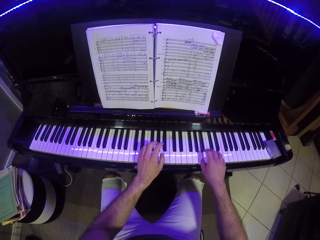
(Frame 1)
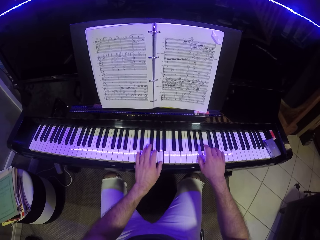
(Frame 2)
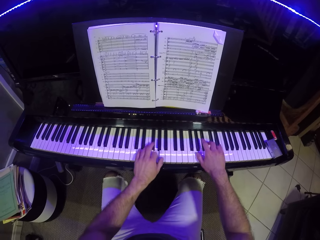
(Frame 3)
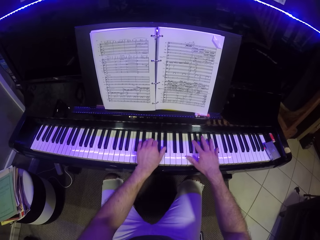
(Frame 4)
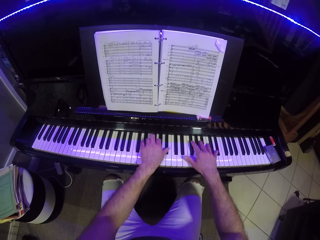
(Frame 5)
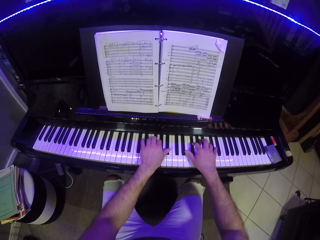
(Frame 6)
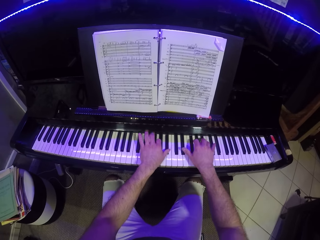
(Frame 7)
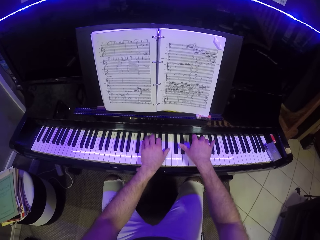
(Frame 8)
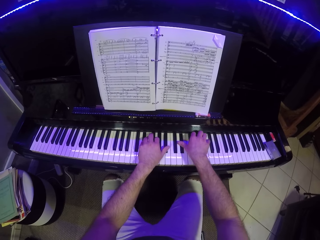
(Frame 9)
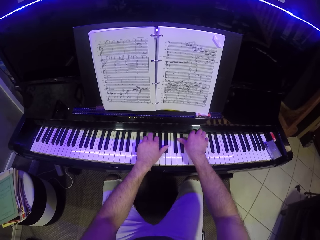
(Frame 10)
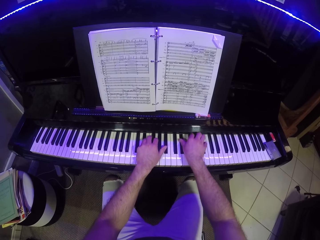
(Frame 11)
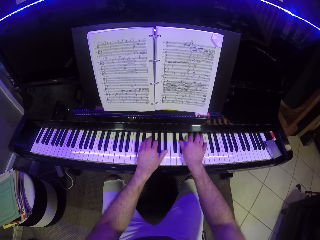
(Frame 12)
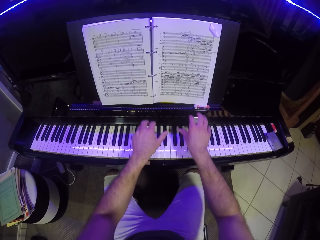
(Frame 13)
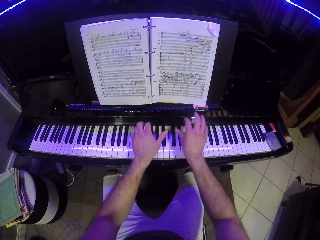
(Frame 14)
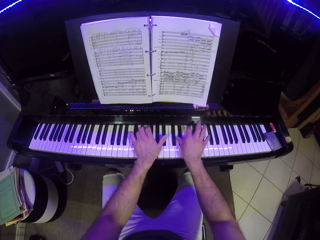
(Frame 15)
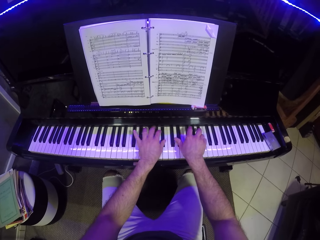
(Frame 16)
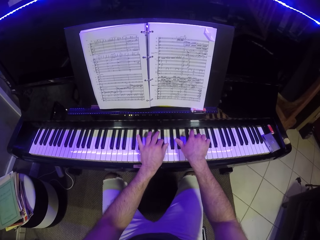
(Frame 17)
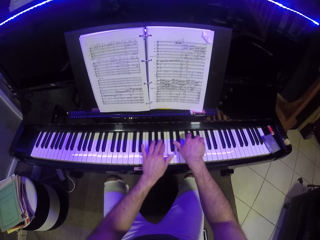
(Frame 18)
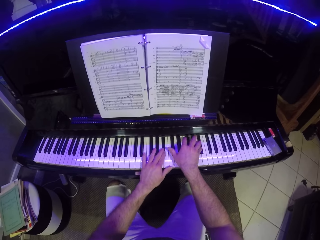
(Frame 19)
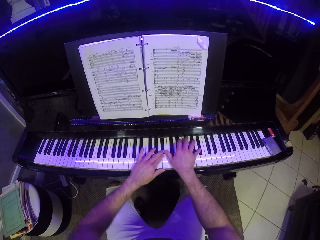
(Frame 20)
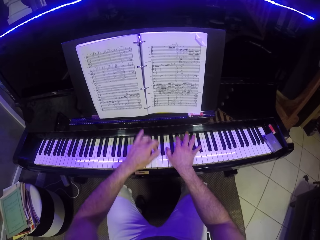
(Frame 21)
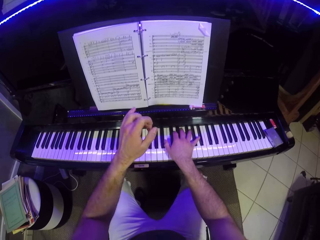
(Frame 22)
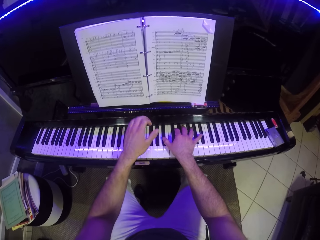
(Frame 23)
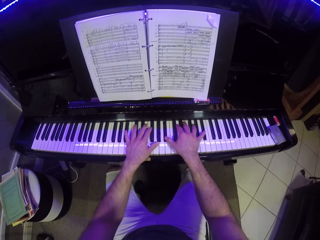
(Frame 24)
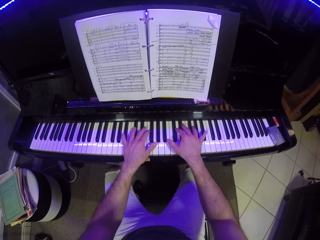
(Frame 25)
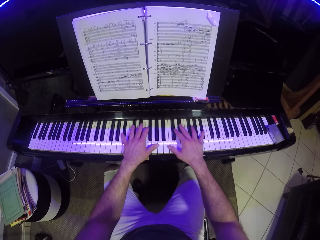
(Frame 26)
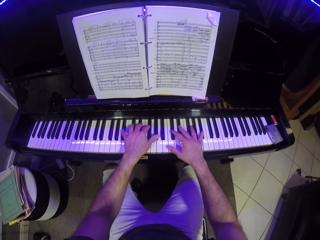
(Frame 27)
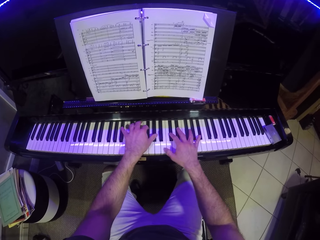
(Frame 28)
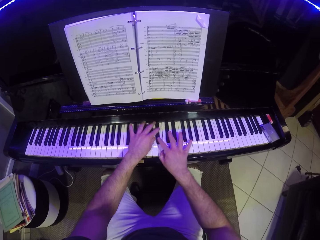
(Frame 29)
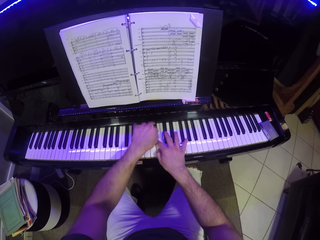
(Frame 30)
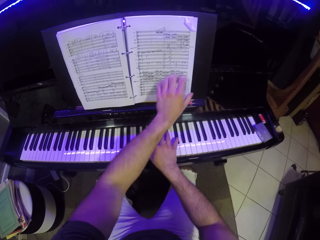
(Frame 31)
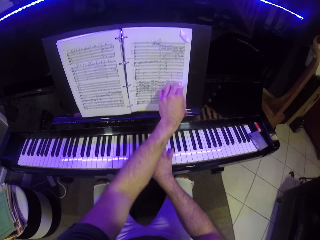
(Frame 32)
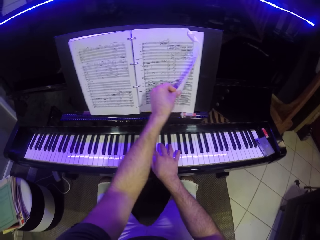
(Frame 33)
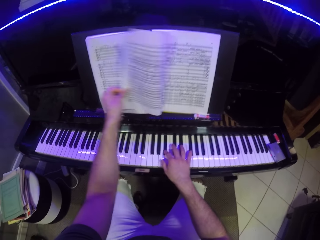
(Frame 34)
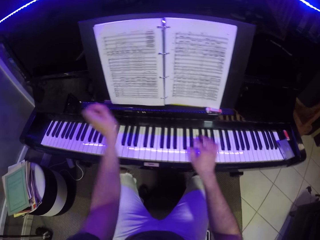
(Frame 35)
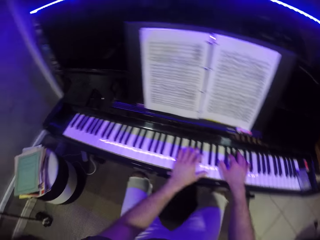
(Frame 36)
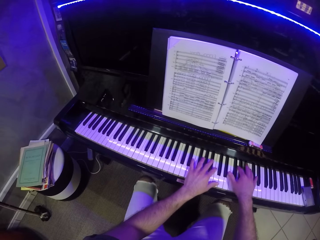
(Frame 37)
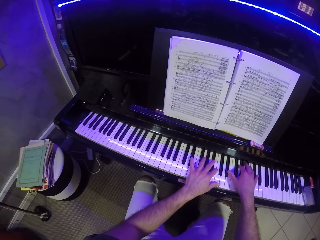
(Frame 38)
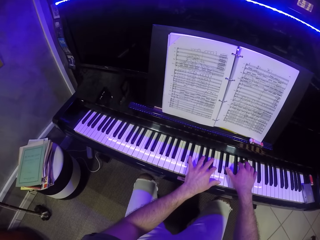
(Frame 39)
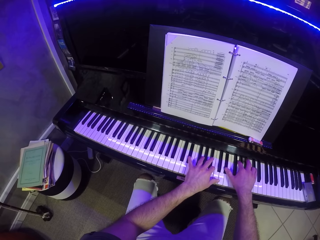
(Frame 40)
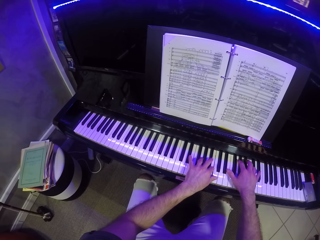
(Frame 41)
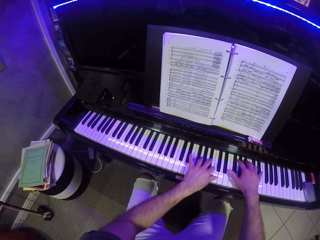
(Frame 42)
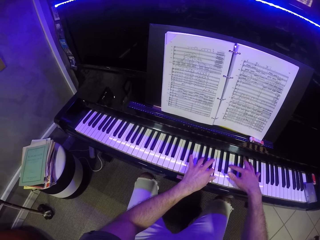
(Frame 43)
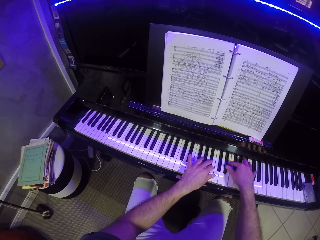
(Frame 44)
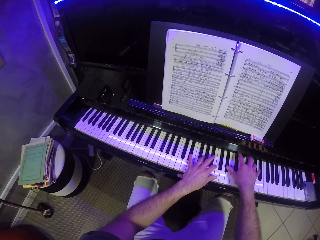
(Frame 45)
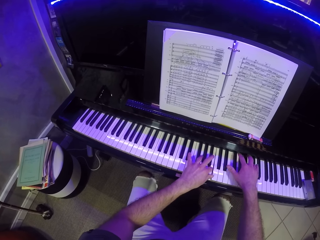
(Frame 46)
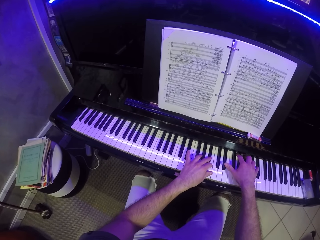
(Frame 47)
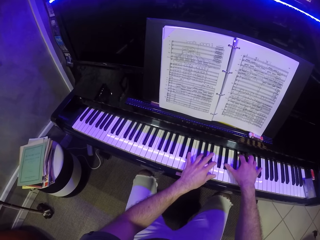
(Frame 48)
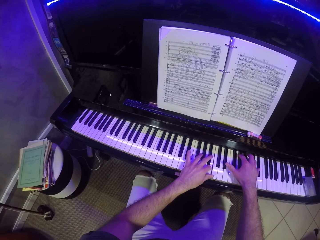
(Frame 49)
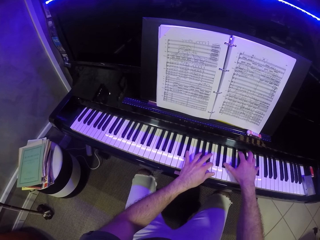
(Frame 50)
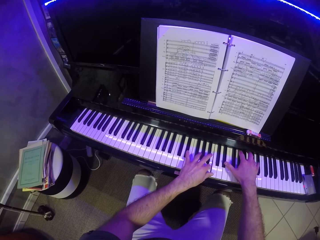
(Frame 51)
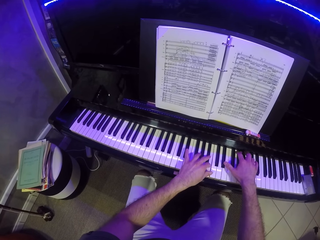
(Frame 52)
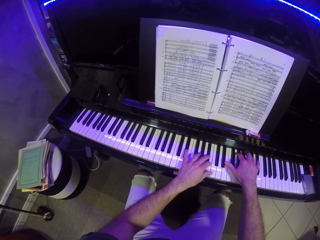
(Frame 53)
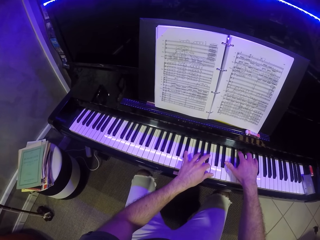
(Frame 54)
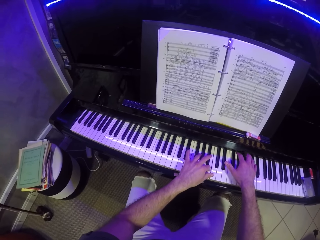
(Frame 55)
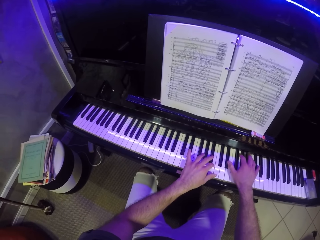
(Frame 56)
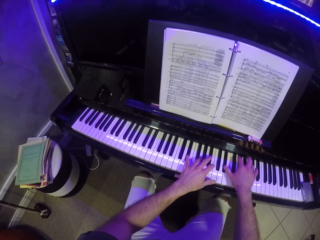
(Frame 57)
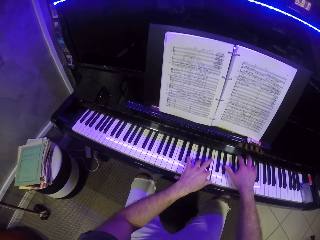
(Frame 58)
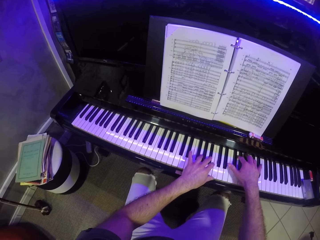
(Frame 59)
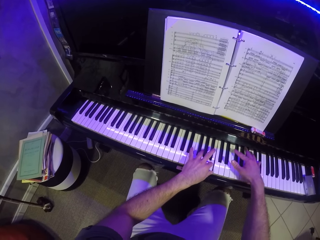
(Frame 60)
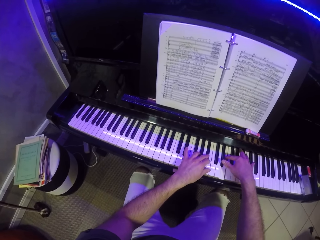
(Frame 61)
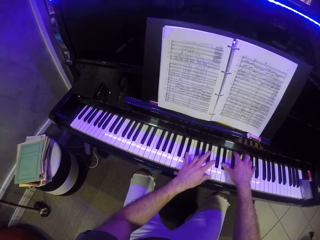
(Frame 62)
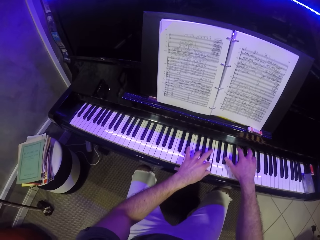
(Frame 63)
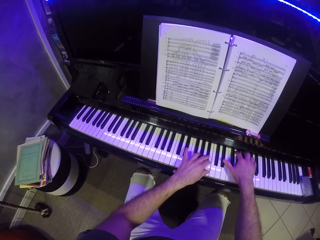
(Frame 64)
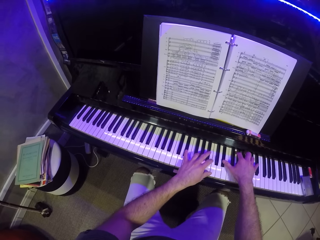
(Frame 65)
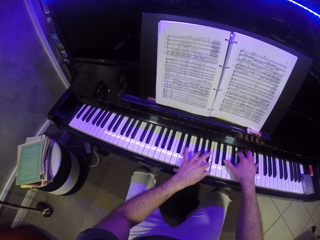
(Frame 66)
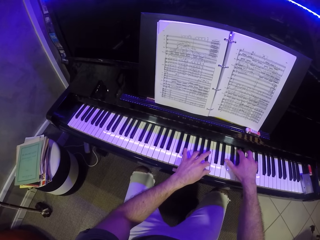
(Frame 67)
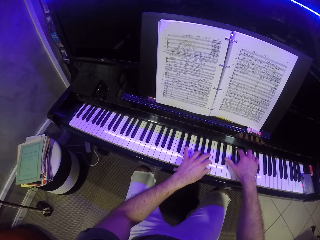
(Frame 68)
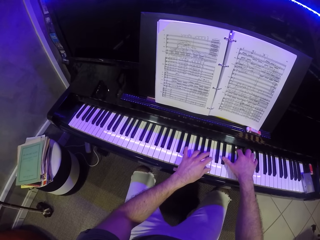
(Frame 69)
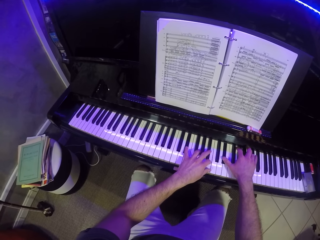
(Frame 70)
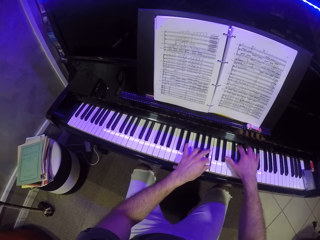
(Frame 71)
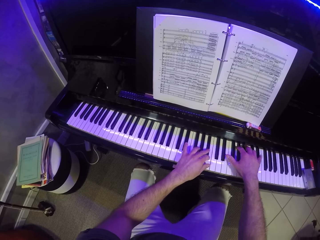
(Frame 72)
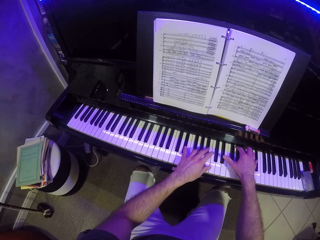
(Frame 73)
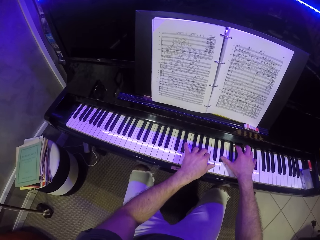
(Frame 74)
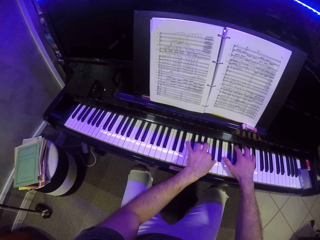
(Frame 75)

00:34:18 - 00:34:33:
The camera wearer turns the pages of the music sheet on the piano with his left hand to a new page. He plays the piano with both hands.

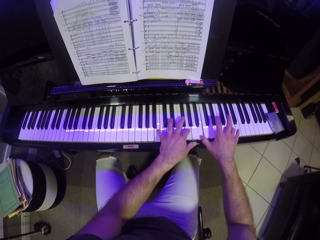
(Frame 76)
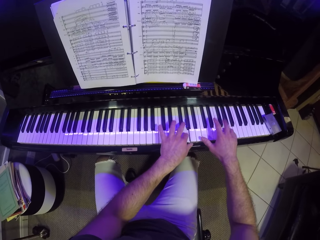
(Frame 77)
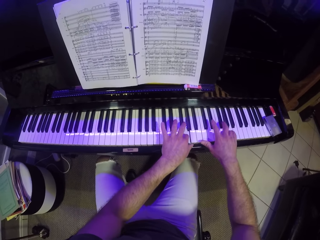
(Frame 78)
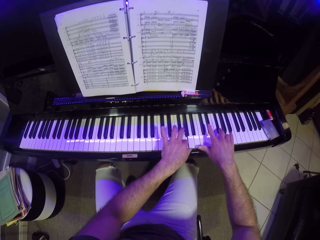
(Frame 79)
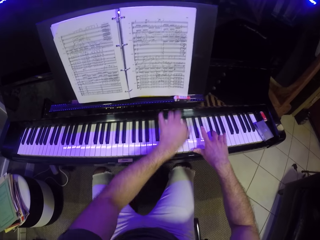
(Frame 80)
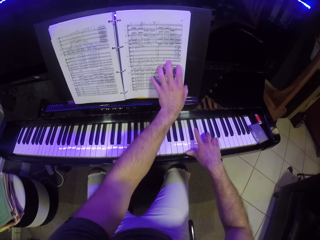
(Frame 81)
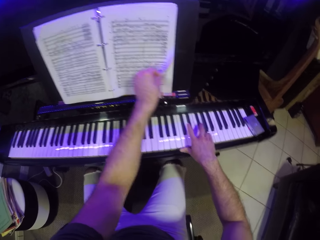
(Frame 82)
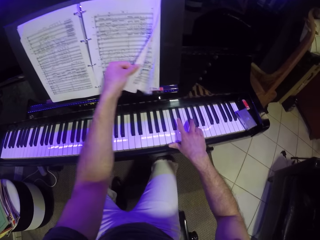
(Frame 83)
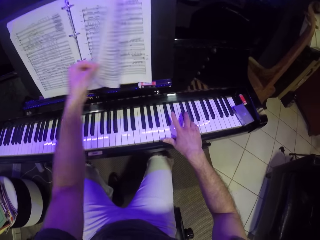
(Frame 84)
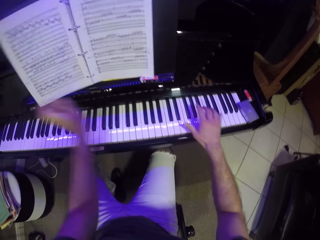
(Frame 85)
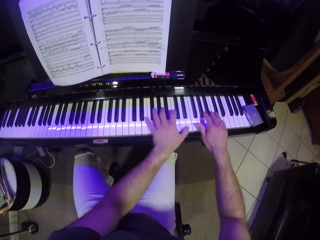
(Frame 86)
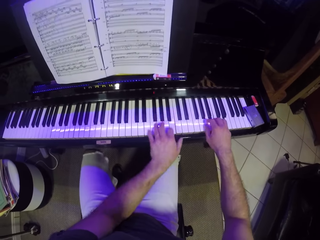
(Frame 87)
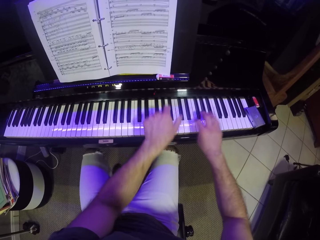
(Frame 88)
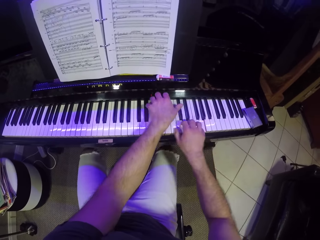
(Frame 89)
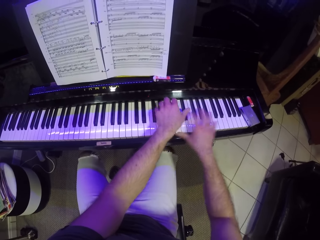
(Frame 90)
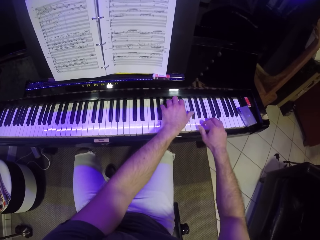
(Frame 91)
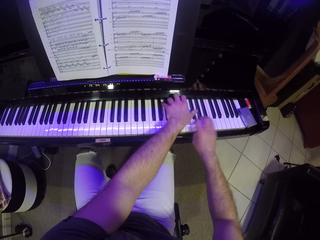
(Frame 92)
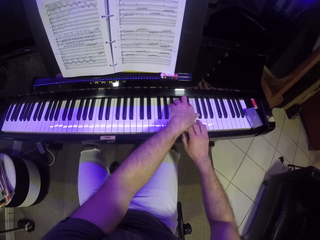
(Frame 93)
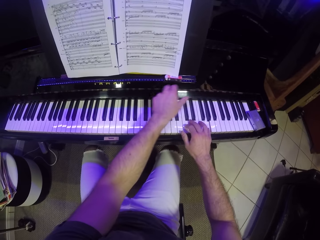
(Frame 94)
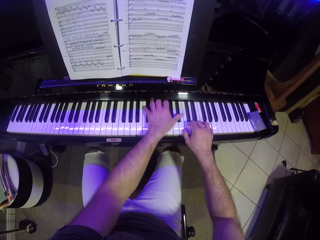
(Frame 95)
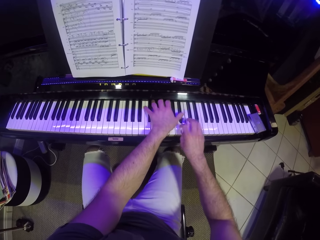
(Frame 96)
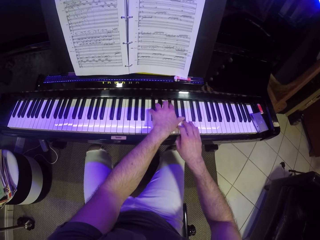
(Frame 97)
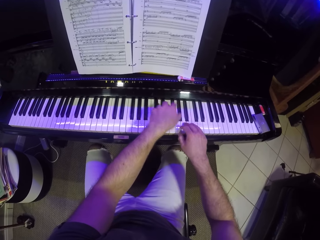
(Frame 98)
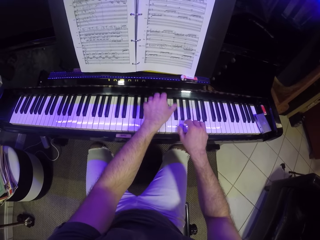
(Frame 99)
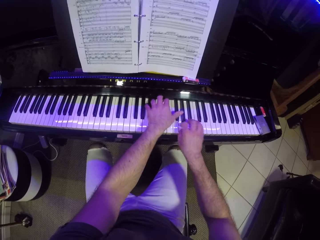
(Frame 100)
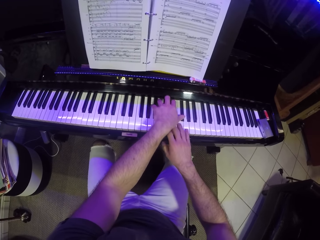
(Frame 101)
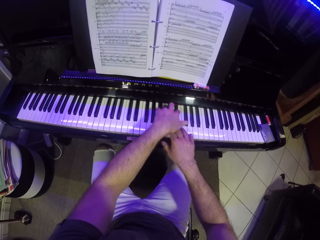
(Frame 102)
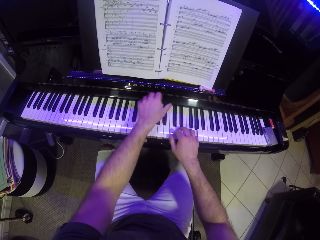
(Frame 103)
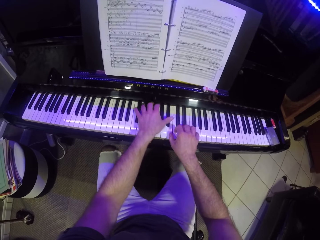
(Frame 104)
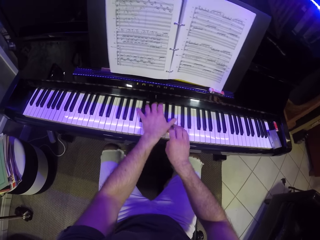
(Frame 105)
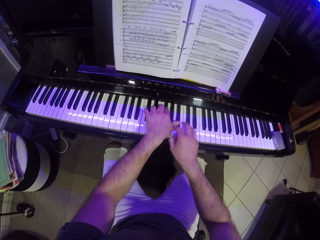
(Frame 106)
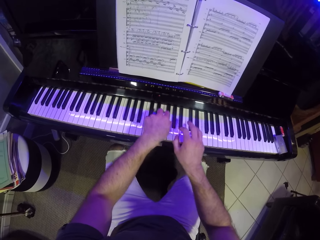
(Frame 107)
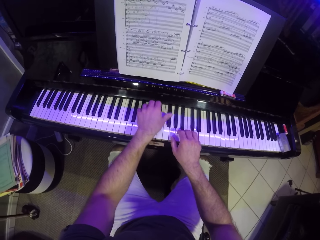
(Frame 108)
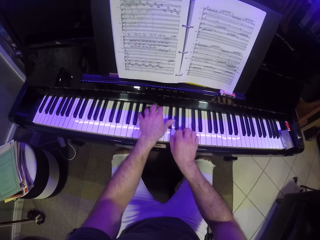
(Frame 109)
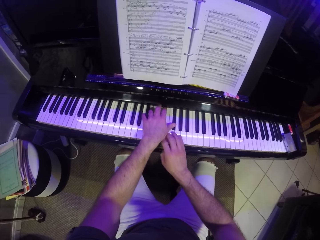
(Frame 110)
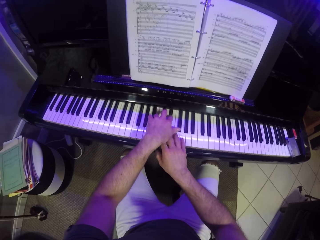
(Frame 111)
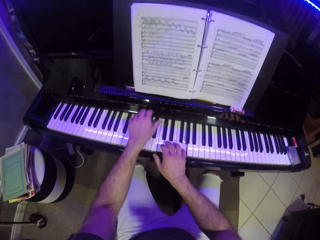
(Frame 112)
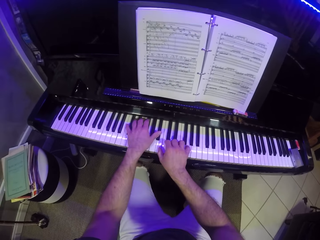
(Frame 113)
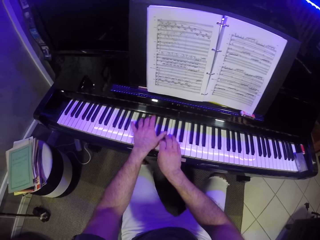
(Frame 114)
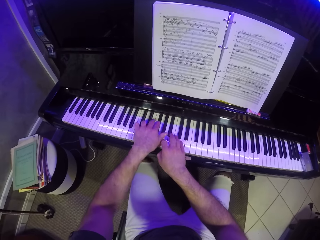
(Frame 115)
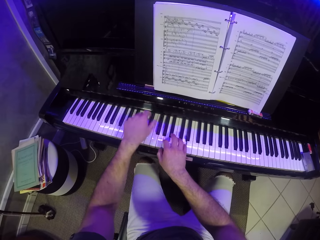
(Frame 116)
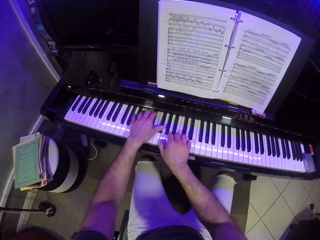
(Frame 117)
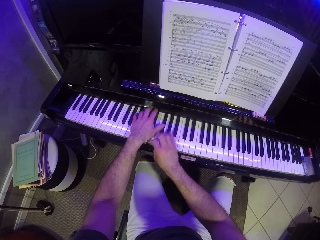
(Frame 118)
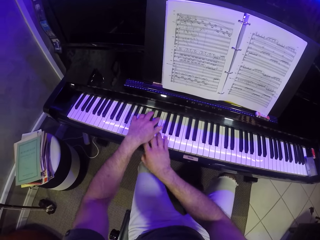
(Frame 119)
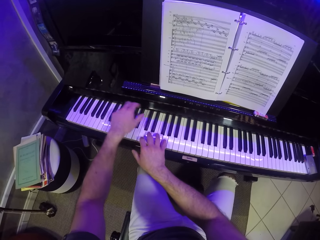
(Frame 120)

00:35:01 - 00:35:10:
The camera wearer turns the pages of the music sheet on the piano with his left hand to a new page. He plays the piano with both hands.
